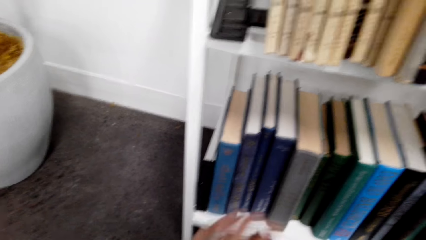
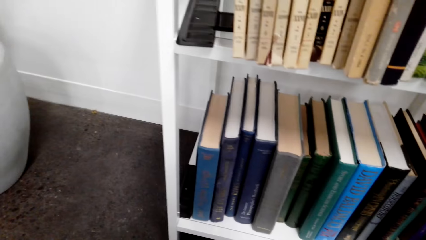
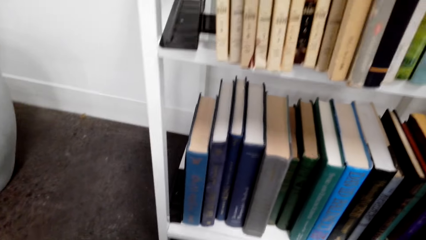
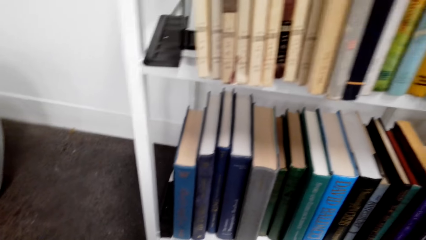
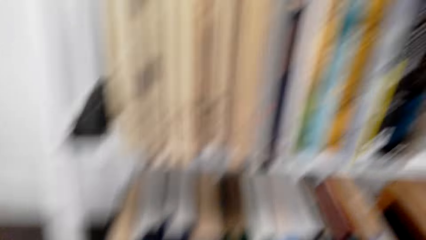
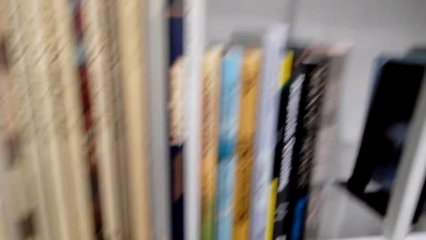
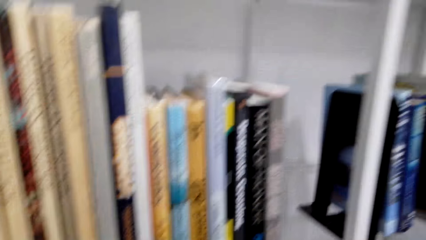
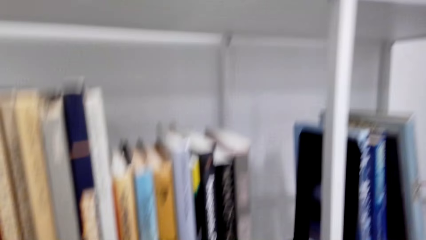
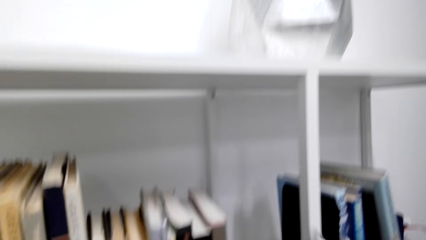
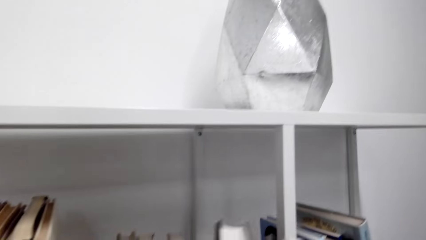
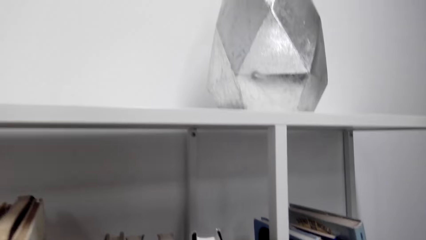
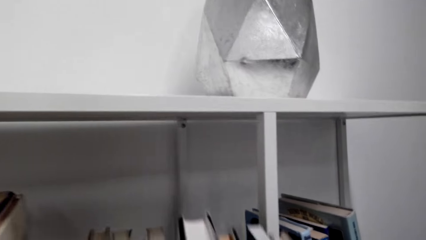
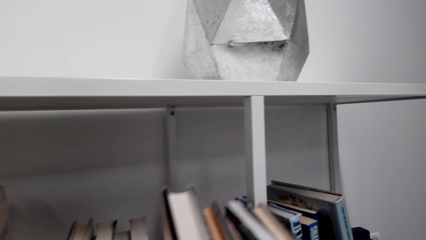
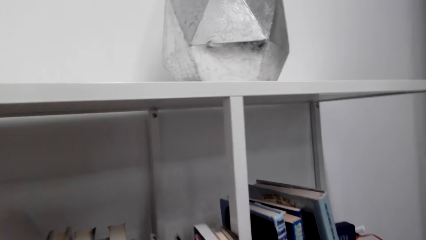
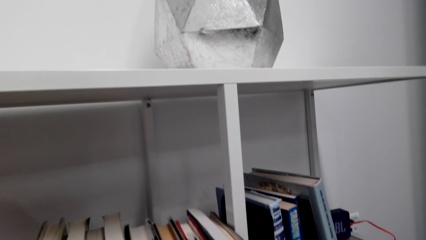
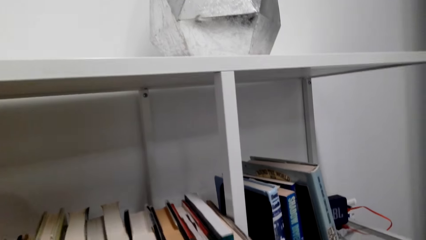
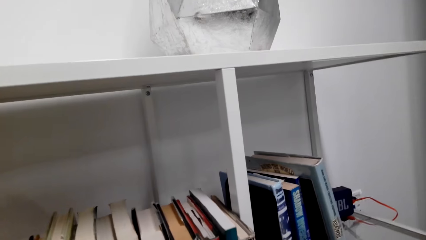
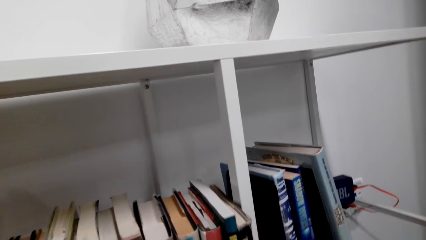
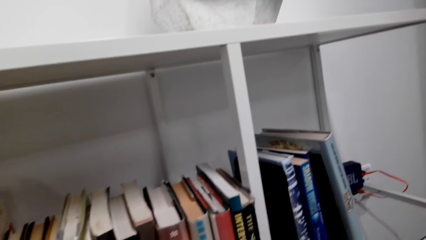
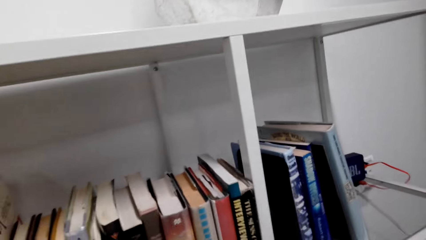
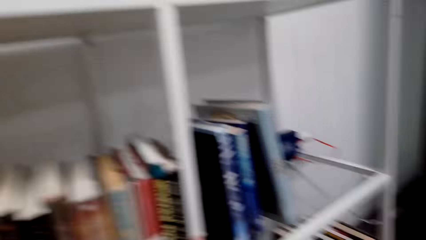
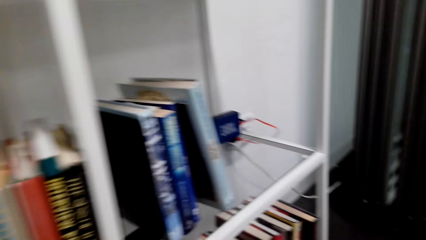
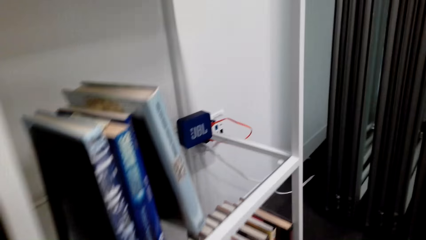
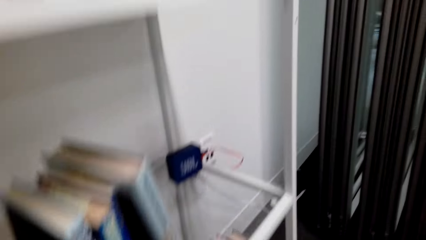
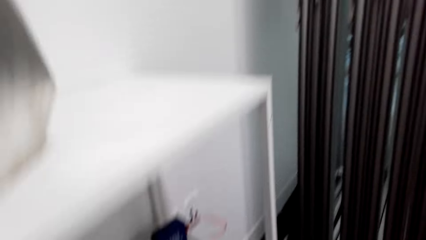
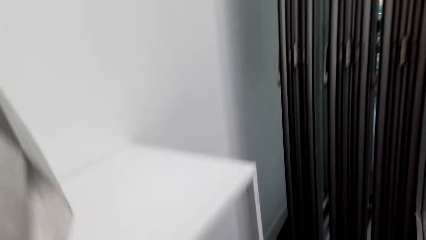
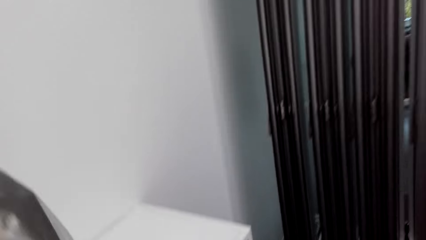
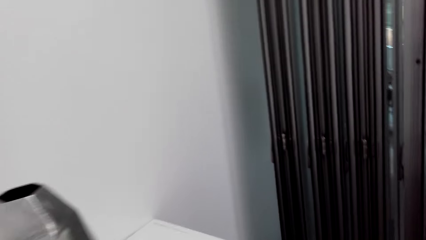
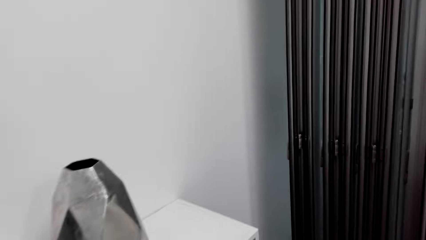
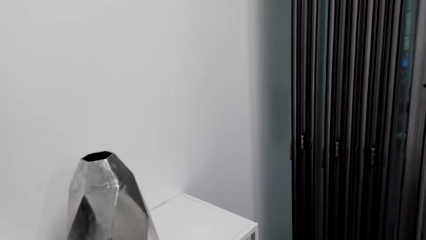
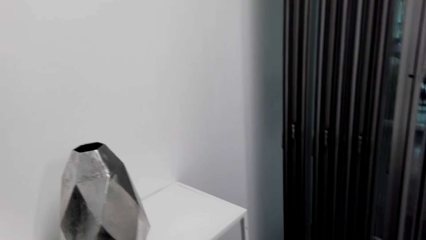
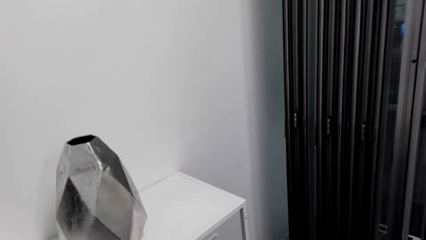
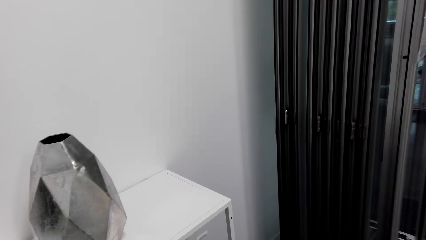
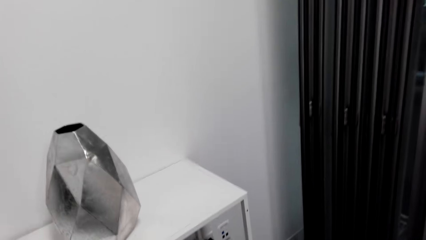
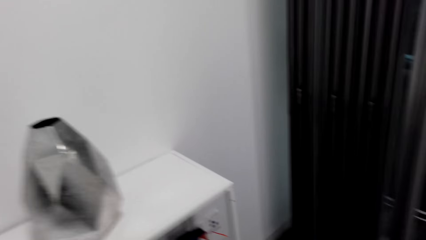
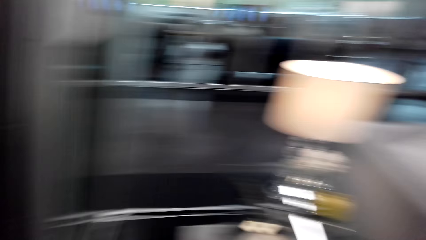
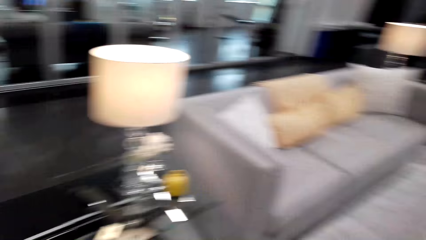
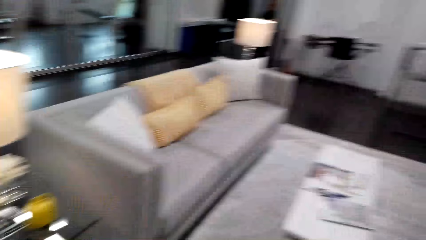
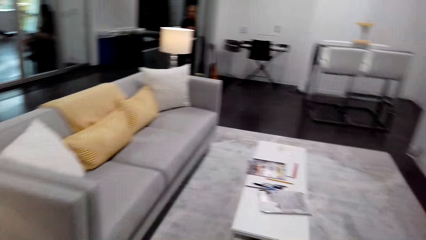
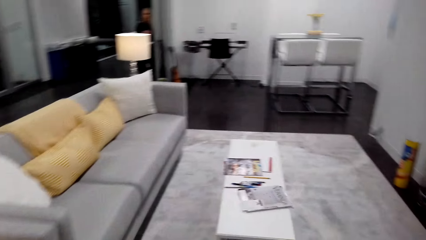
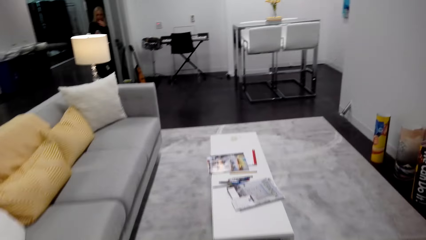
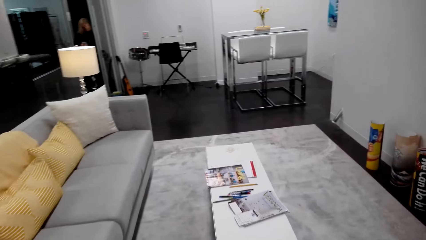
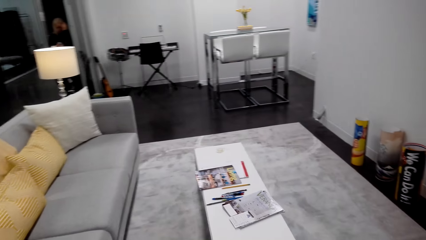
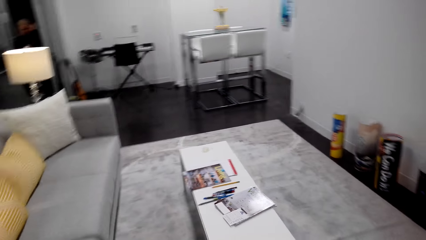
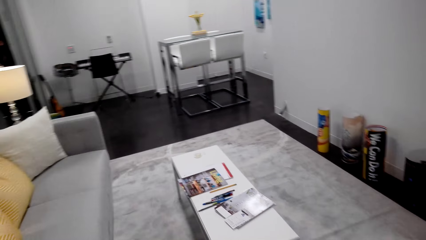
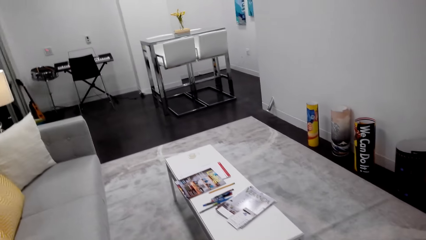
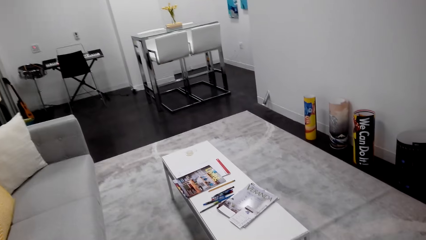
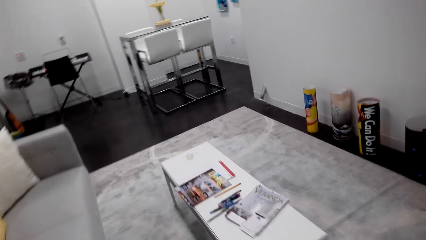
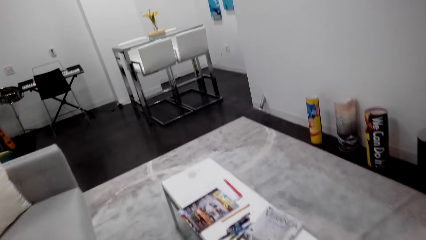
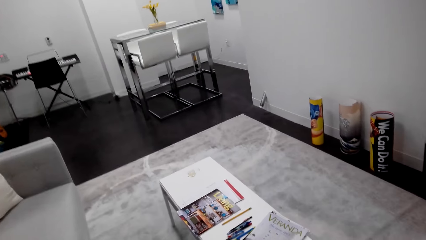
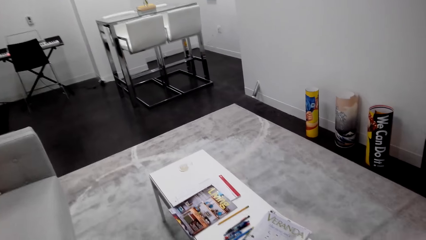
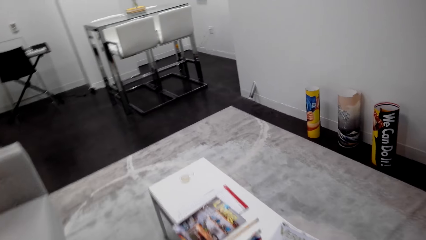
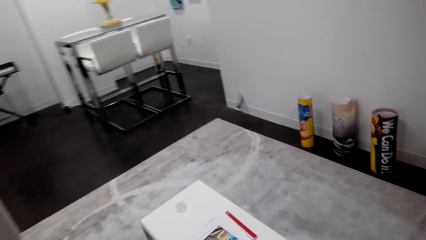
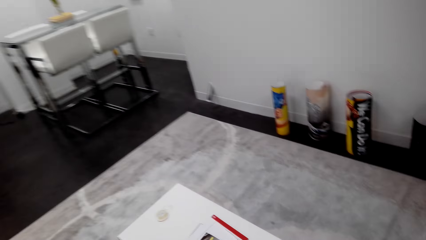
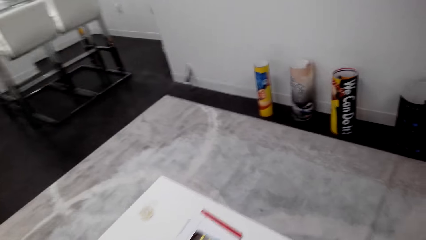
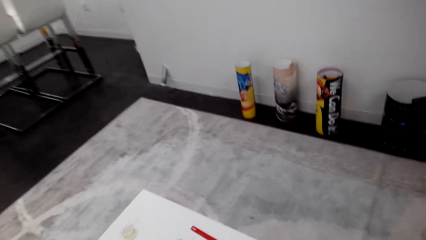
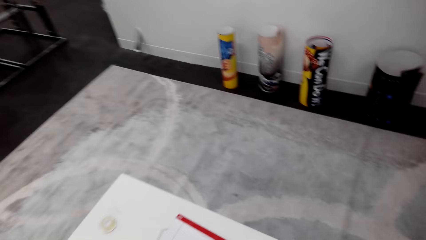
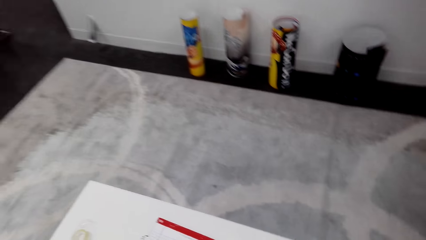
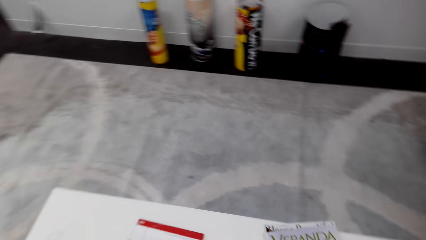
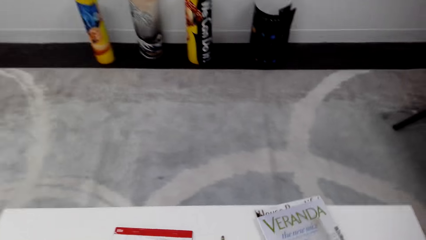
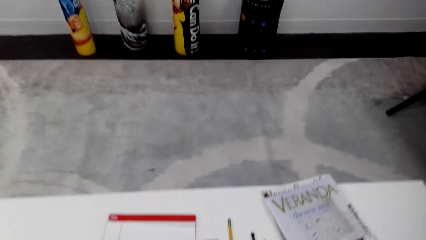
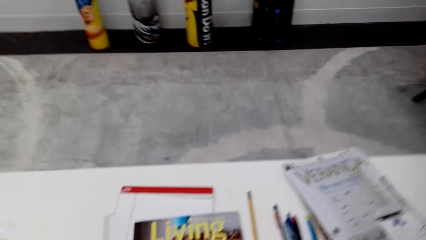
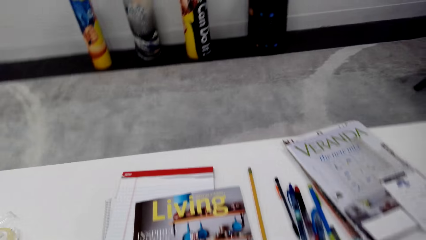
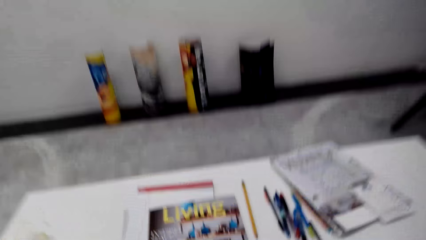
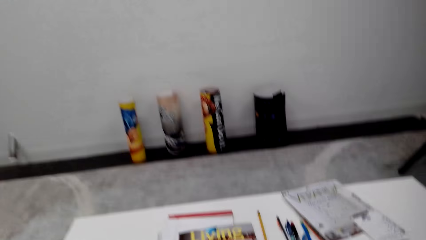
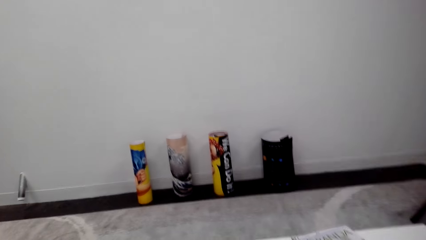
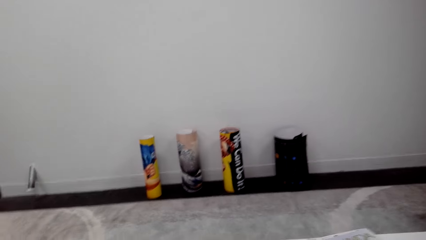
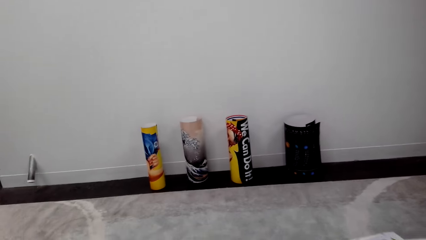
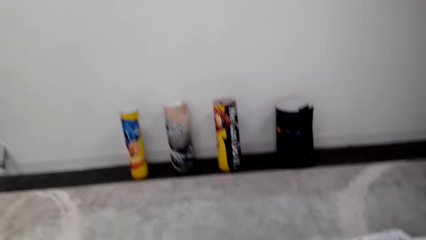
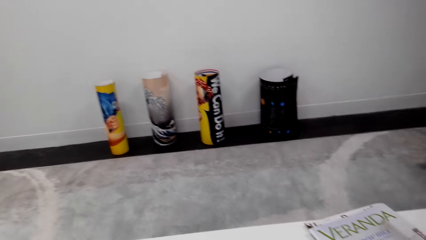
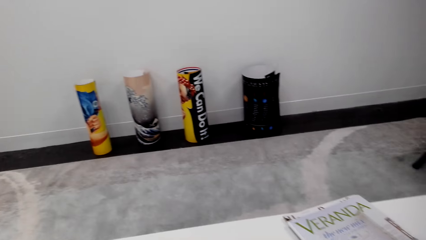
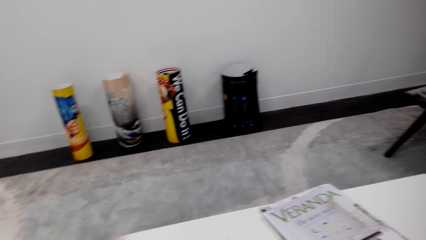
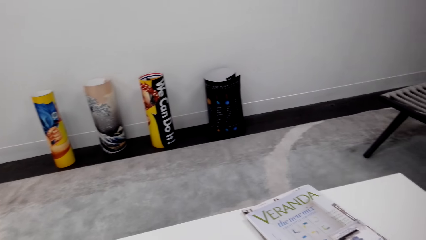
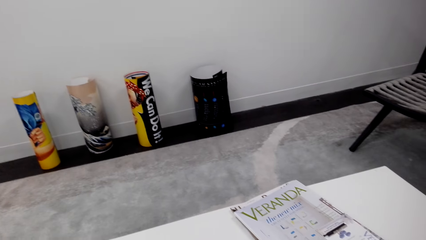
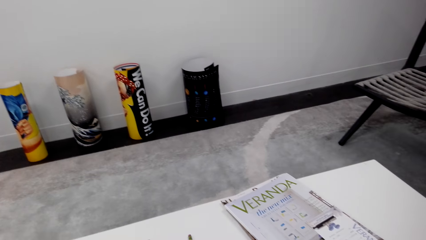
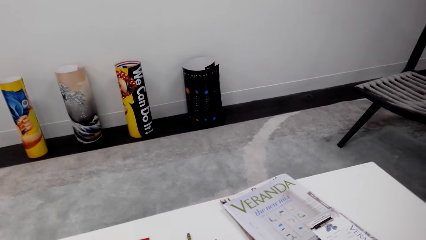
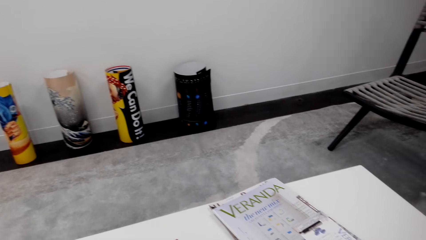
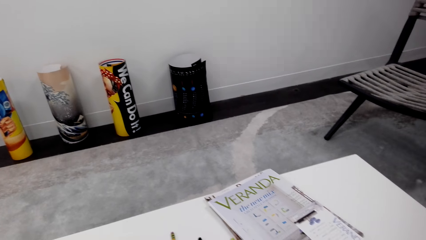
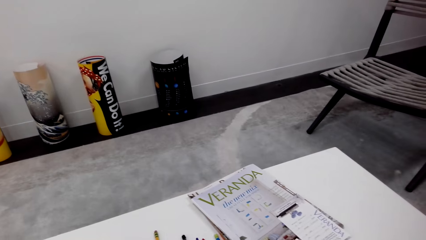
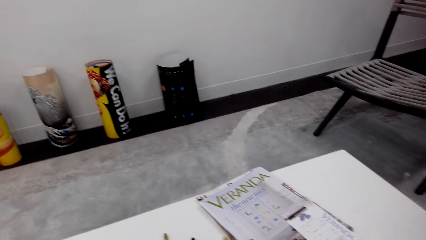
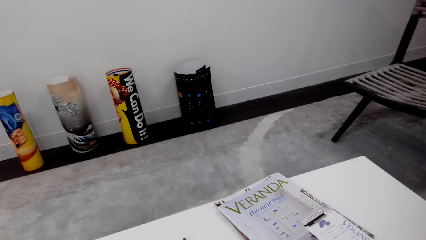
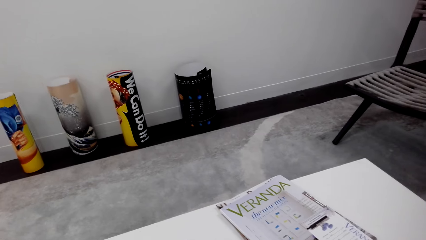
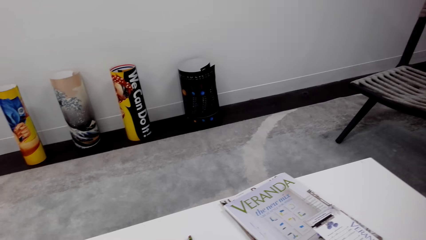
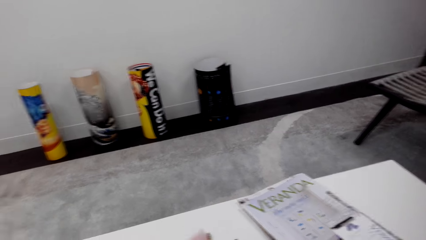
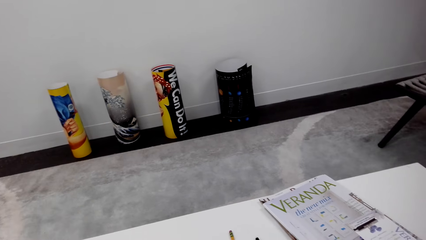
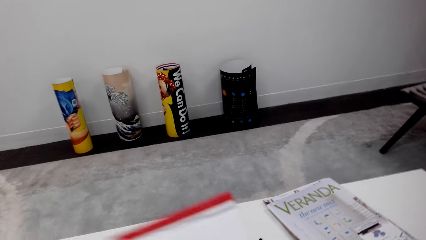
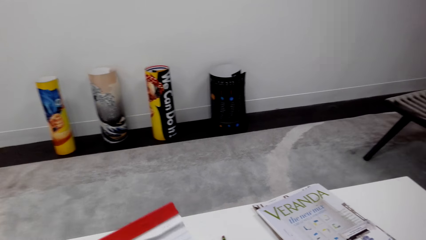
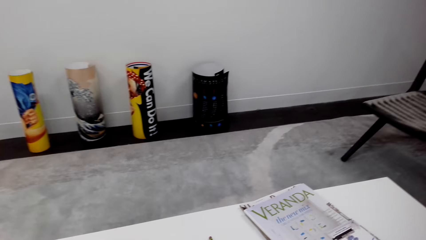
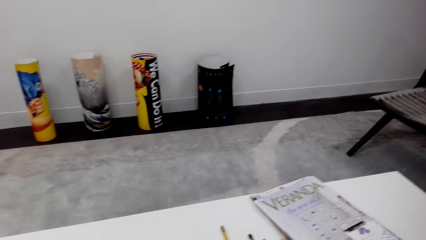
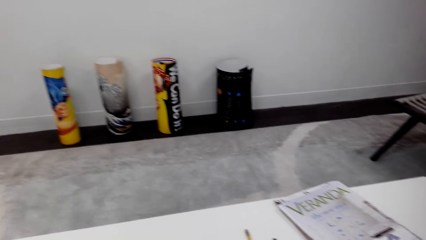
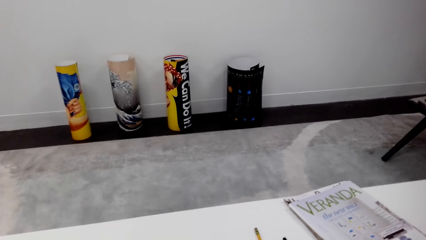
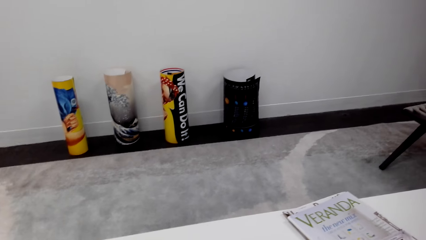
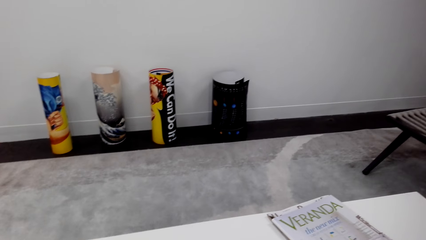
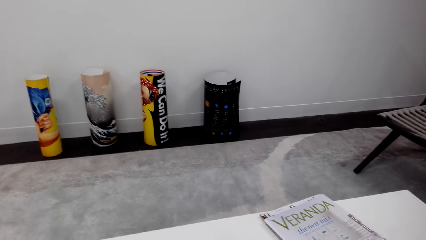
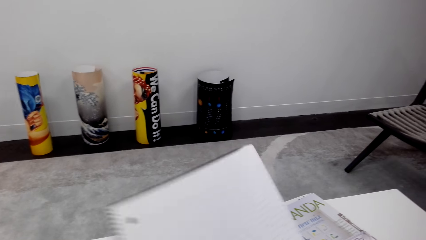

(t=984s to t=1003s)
The camera wearer picks a book from the house floor and places the book on the rack. They dialogue with a person. They walk around the house. They walk towards the chair. They sit on the sofa. They pick a book on the table.
